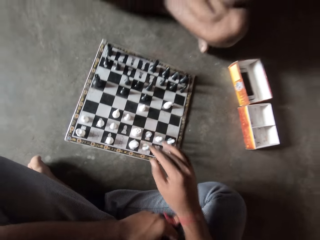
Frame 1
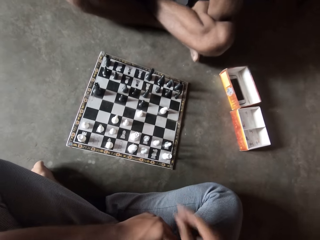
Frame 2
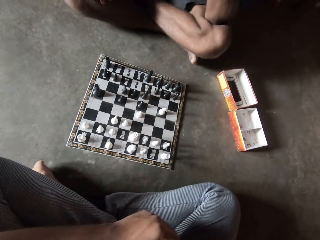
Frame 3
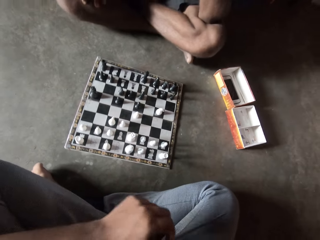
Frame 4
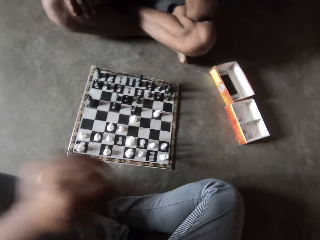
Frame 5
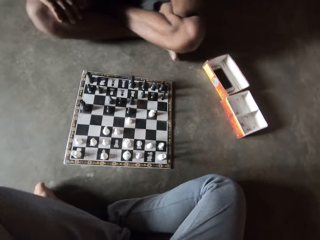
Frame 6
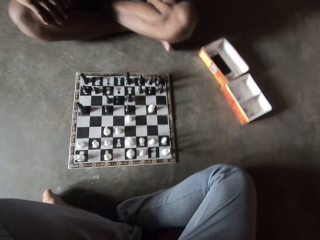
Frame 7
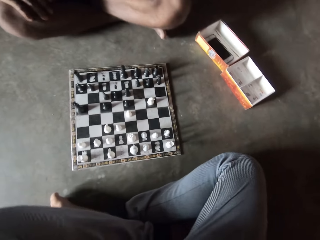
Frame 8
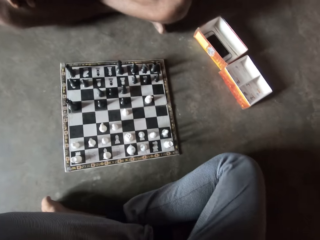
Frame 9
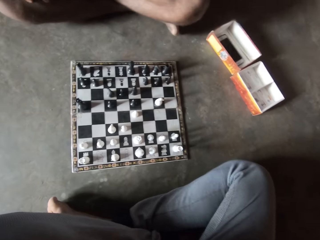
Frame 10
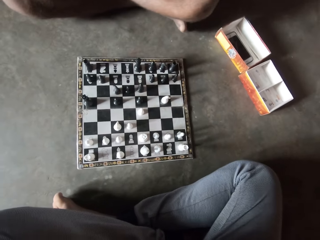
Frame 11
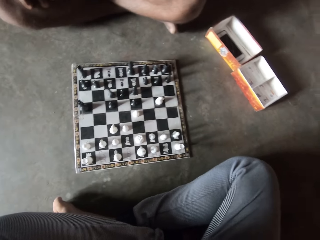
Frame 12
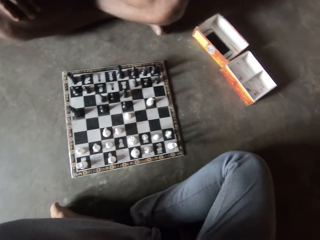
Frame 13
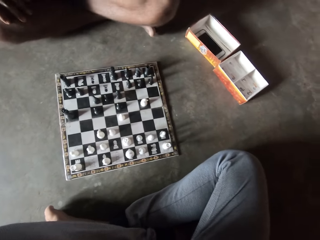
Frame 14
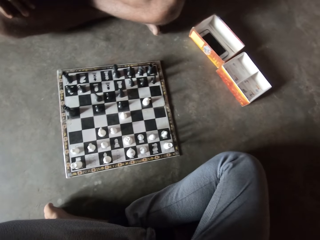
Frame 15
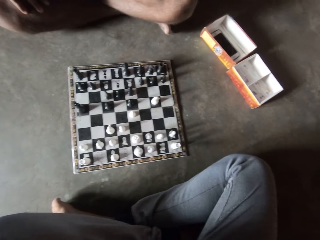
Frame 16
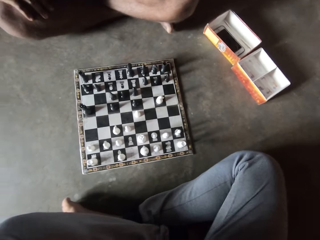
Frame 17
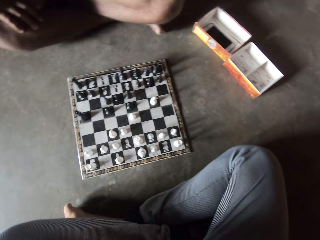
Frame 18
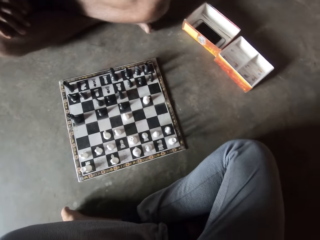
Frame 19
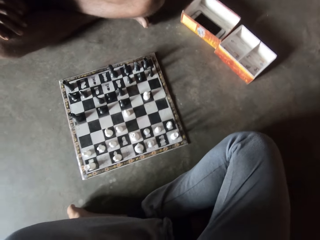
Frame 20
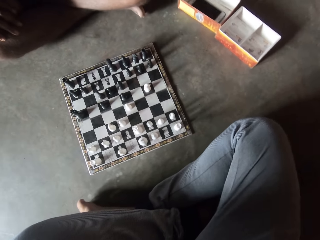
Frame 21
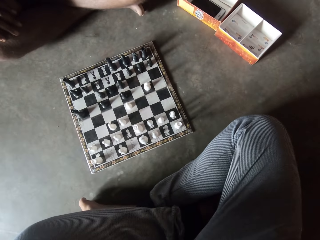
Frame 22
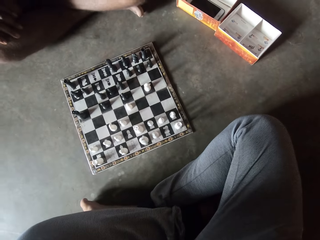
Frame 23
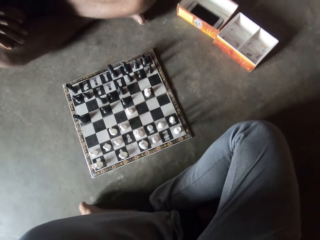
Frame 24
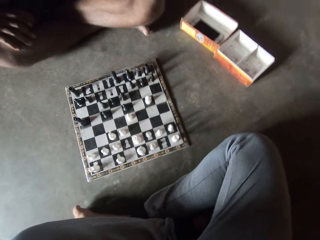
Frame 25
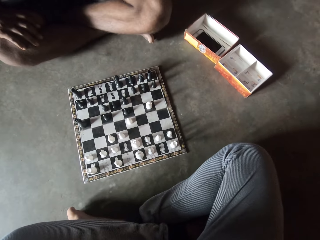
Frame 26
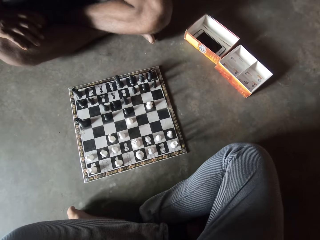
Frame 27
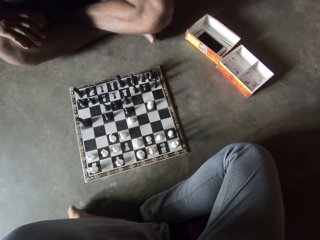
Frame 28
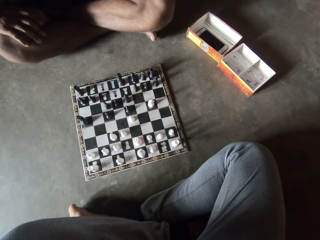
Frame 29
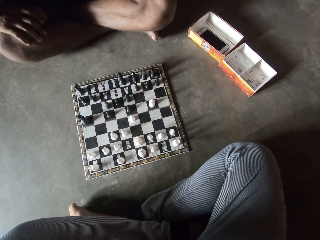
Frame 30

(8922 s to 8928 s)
The camera wearer moves the hand.

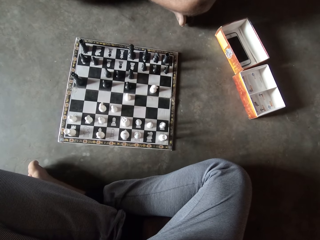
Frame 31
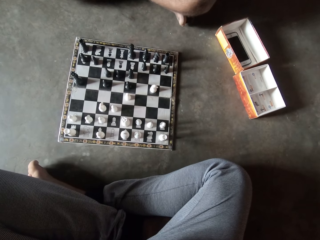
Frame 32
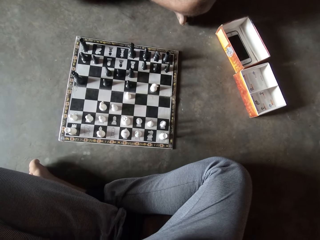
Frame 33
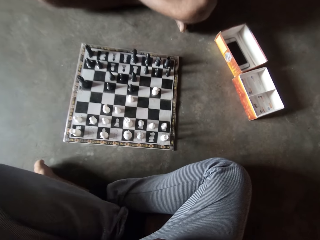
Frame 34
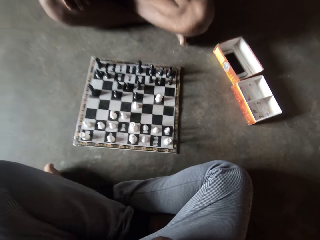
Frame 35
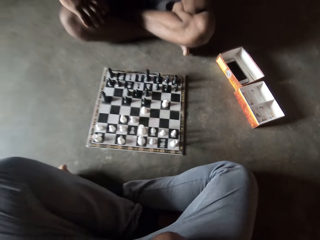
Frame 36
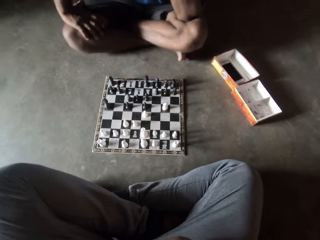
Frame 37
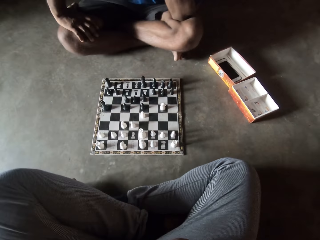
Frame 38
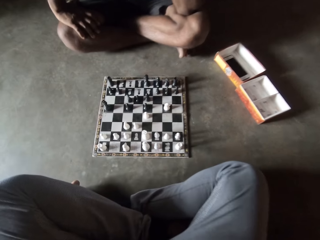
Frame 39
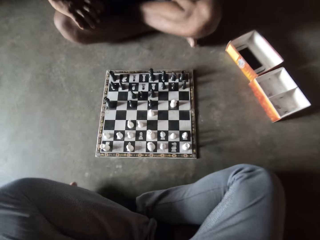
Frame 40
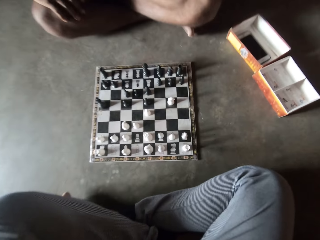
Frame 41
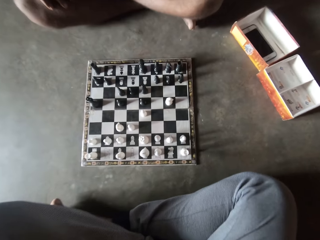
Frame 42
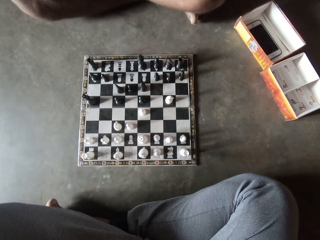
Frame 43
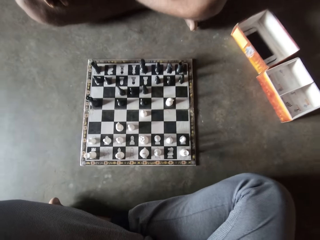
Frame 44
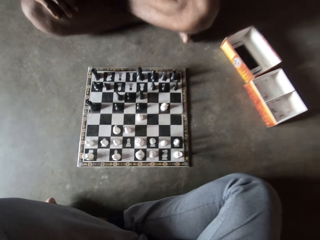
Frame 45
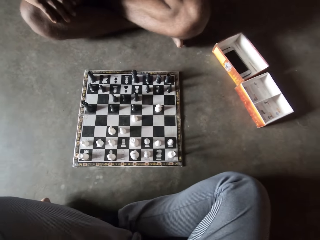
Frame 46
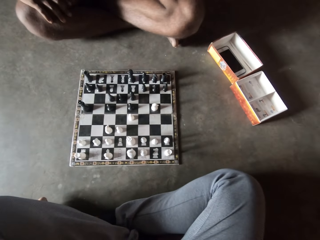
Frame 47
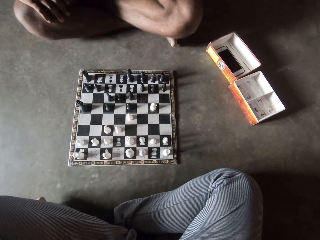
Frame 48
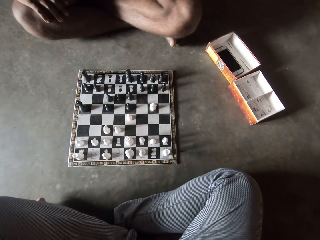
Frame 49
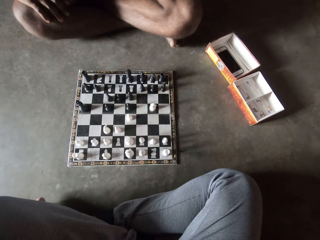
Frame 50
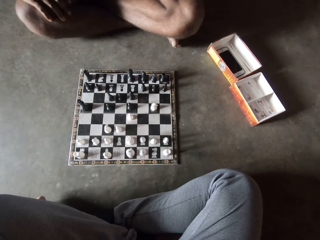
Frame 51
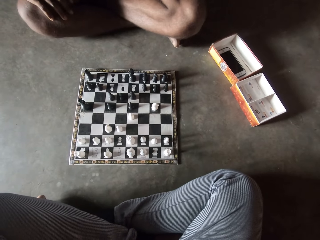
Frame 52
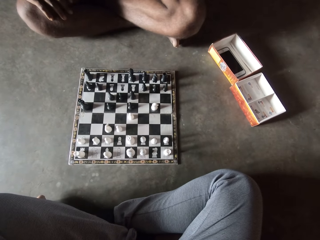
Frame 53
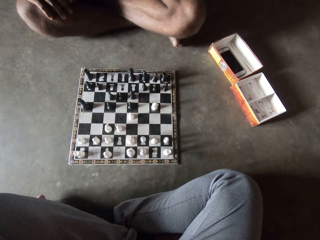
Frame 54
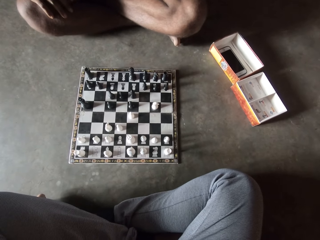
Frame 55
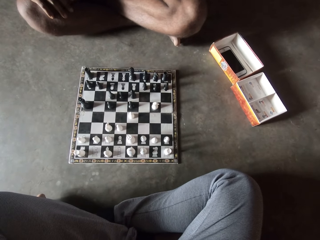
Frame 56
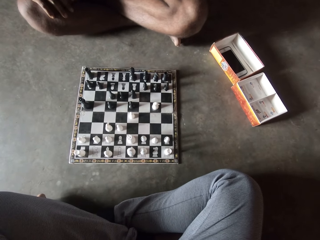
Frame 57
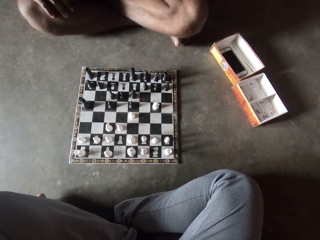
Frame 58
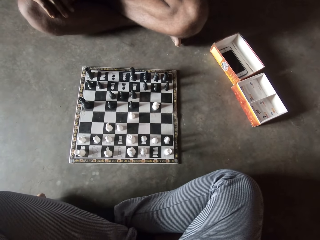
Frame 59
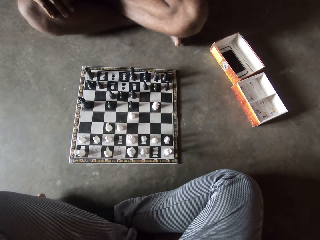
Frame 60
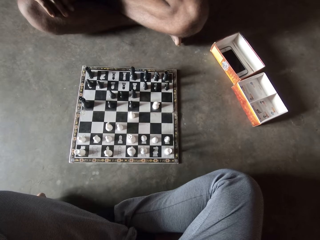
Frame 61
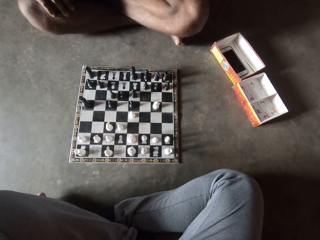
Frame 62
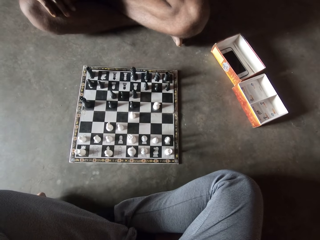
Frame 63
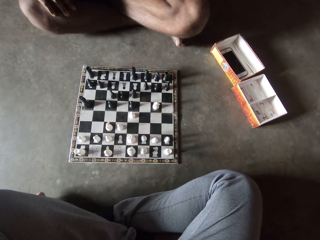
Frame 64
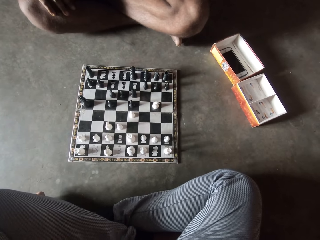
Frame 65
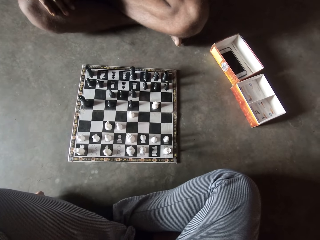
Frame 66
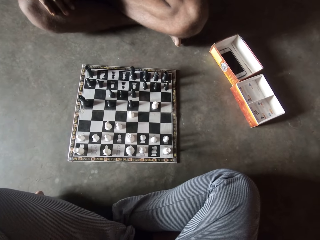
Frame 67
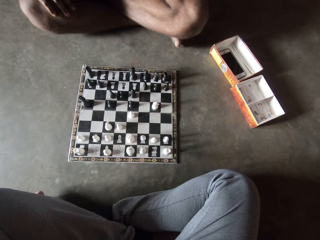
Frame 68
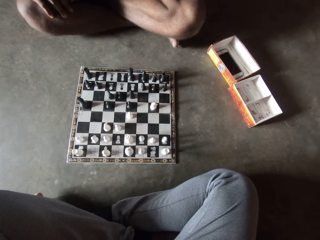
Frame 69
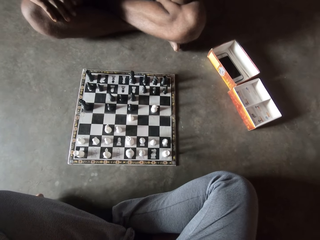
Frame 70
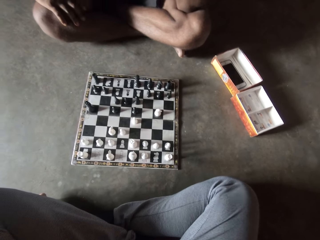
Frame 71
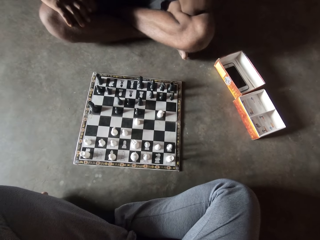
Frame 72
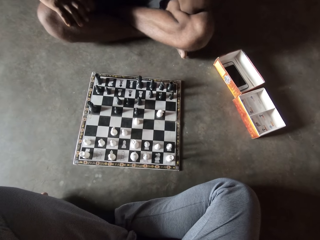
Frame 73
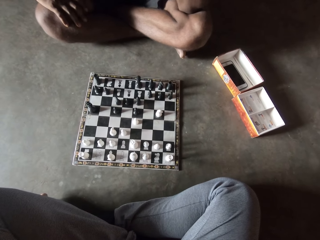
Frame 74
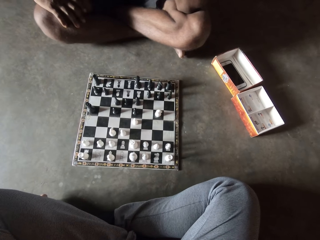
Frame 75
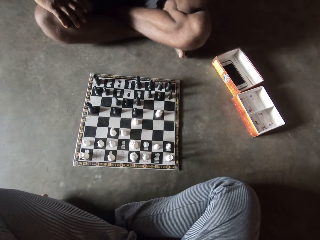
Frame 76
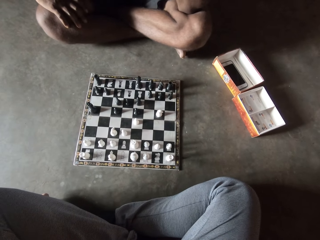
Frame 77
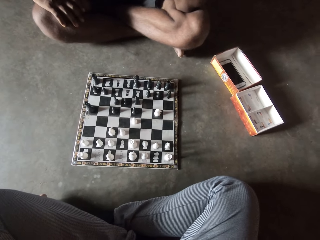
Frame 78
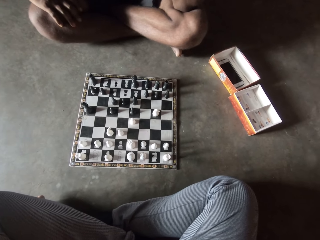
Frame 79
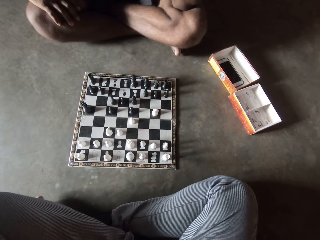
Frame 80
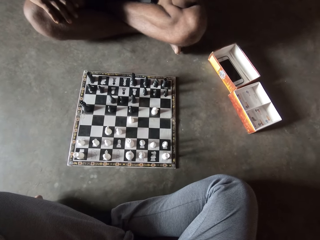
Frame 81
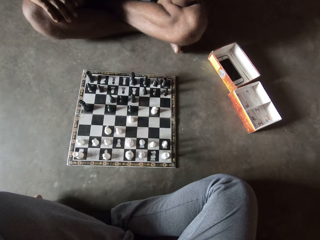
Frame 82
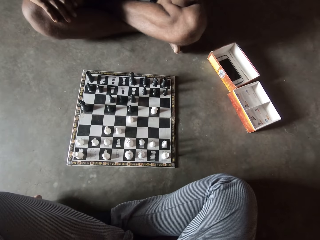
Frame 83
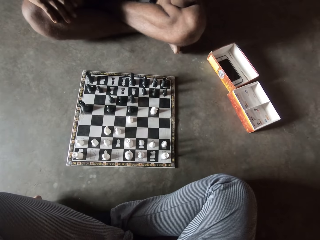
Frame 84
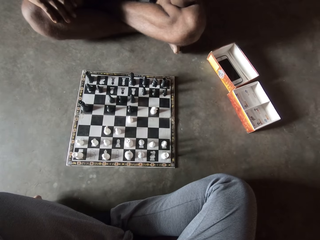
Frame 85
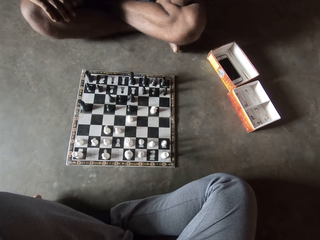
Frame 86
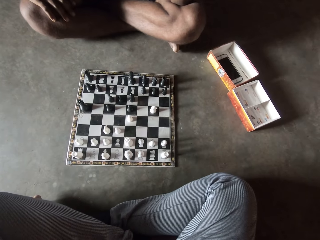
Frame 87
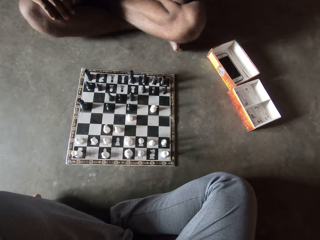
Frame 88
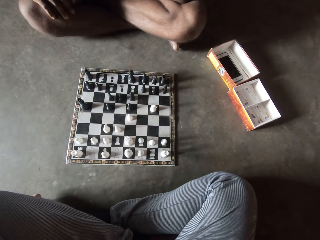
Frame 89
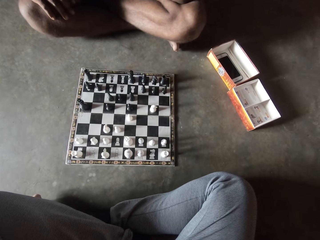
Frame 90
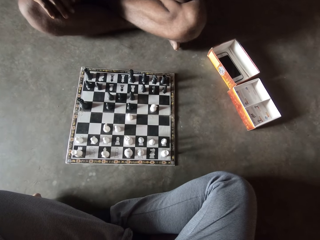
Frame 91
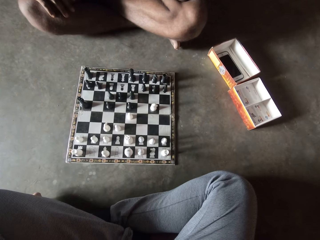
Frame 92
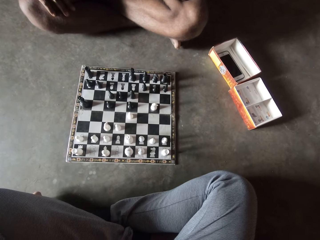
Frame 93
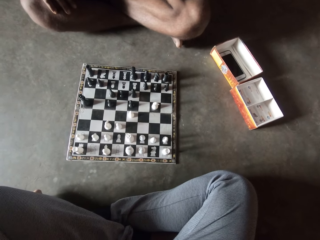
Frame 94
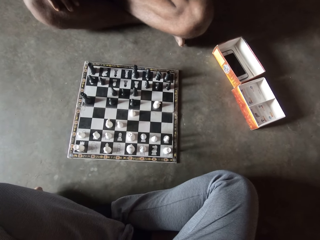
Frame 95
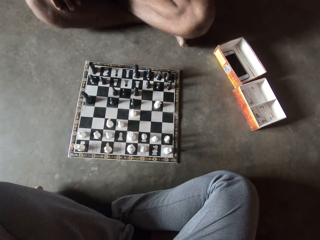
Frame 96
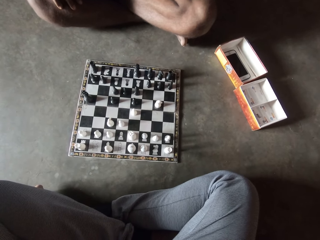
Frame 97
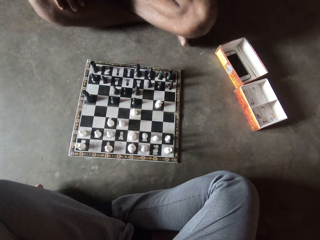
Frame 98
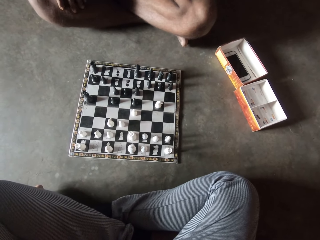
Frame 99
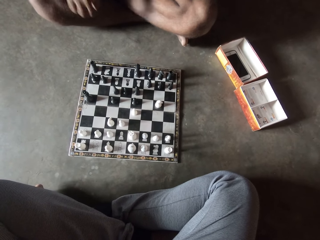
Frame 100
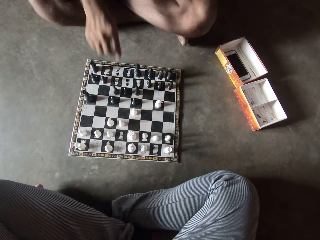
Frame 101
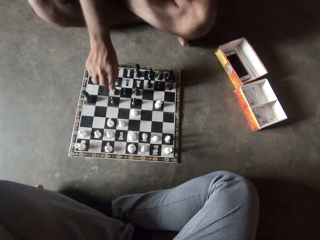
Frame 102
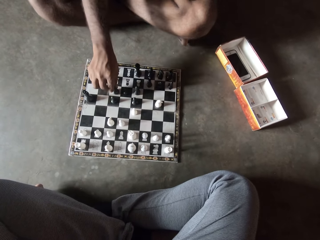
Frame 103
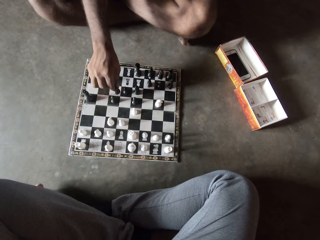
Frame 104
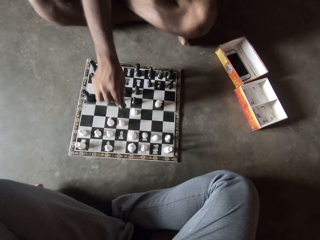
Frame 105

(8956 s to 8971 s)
The camera wearer moves the foot. The man moves a black piece on the chess board on the floor.
